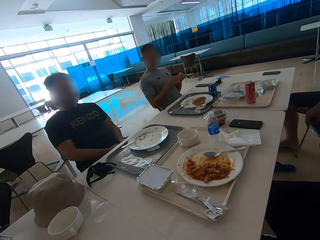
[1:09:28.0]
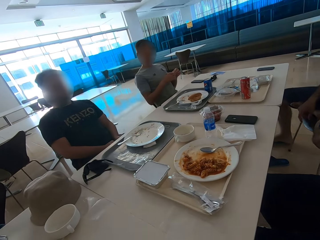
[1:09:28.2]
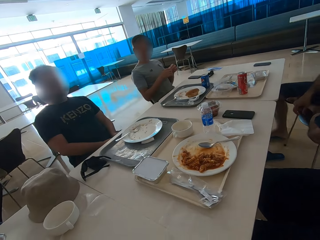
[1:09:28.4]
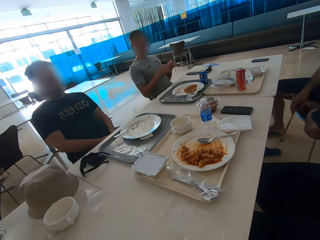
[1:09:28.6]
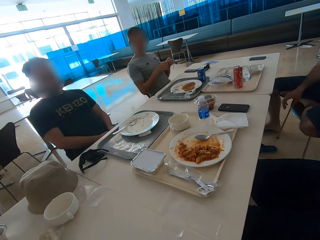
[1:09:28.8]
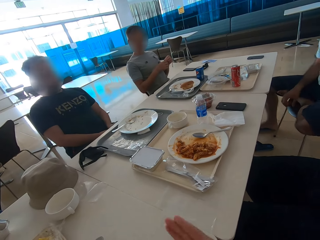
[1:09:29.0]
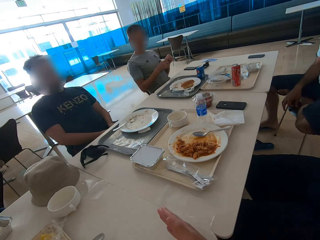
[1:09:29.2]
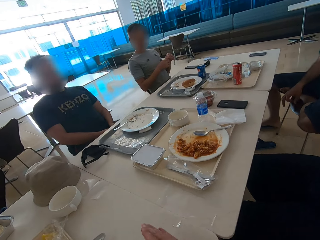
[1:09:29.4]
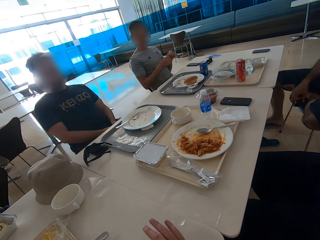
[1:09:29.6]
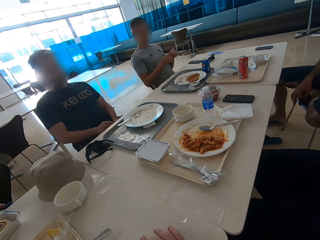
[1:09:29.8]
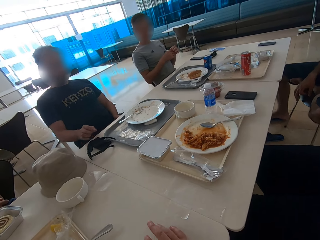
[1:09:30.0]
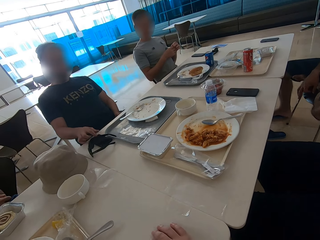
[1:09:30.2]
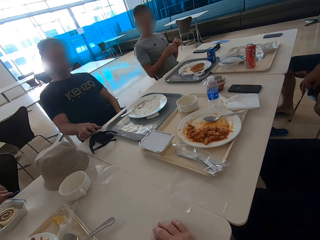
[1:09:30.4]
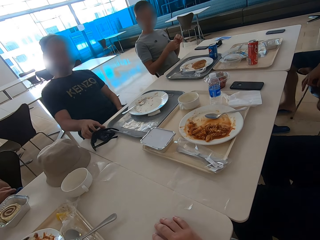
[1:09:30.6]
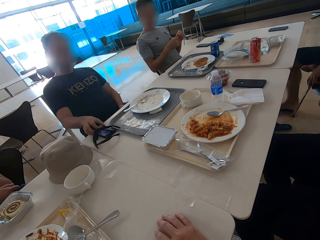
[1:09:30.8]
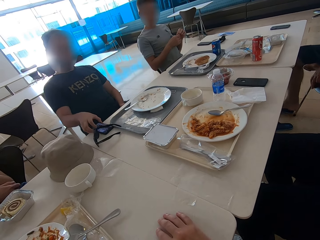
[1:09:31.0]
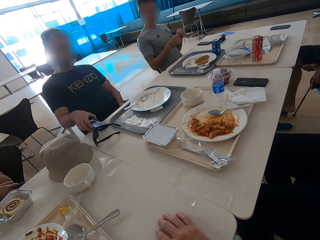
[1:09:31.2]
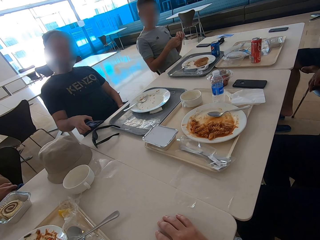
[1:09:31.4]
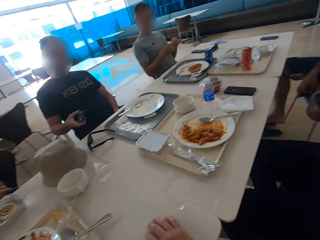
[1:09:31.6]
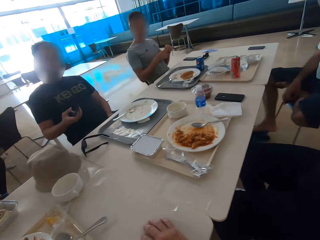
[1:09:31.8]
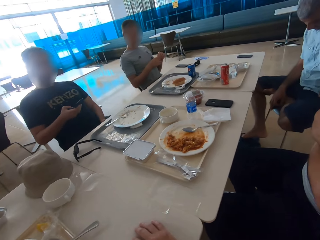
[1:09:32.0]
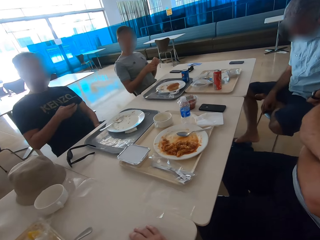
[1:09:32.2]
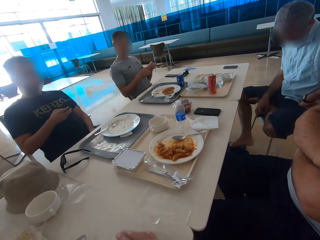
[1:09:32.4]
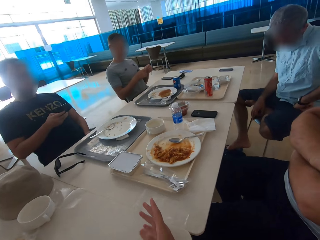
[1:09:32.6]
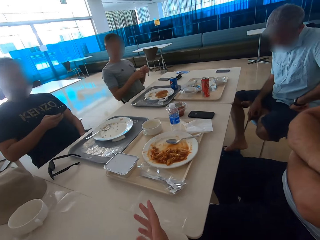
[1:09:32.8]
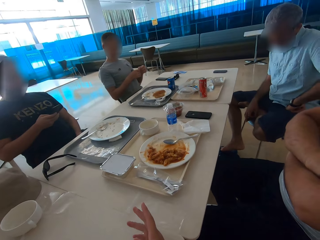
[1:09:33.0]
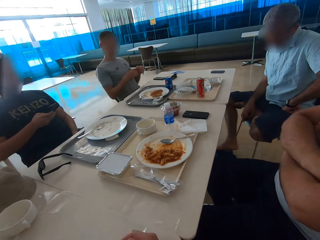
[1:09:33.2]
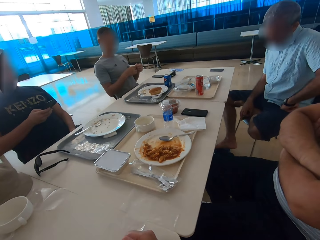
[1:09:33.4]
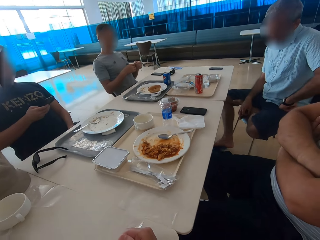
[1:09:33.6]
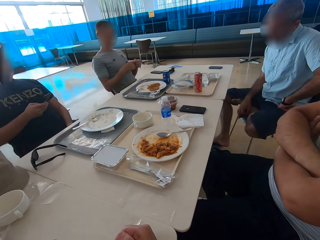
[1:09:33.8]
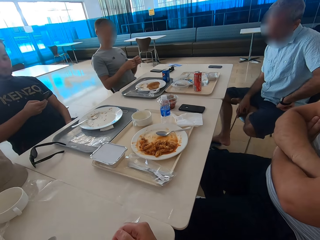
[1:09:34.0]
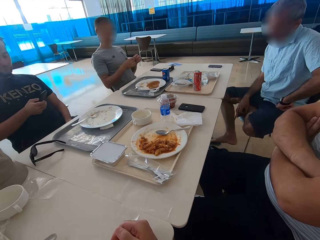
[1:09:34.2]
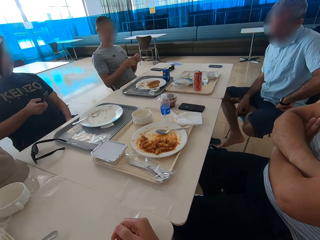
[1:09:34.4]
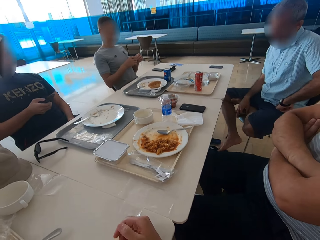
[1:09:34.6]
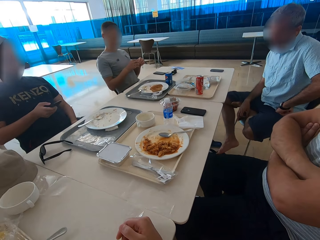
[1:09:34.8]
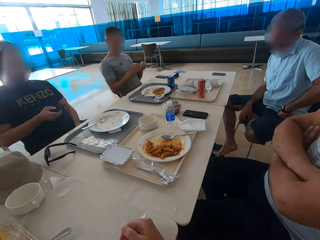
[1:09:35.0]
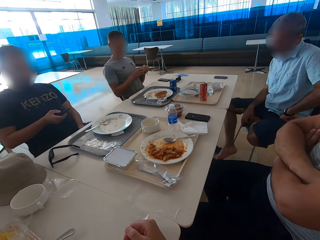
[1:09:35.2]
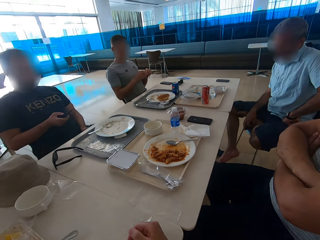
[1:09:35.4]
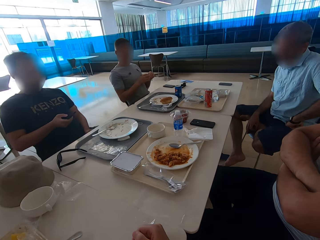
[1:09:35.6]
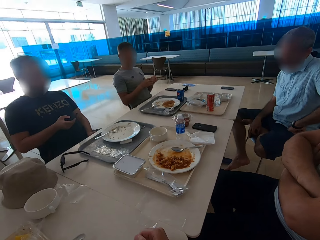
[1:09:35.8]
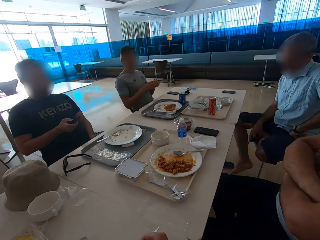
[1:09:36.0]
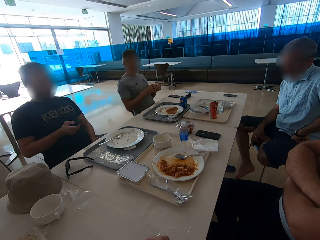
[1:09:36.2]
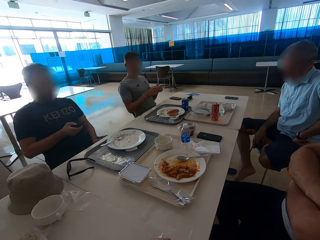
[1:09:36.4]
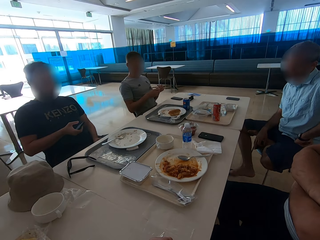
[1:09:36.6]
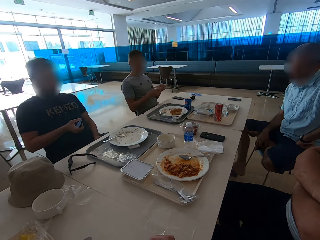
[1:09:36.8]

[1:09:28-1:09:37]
A man sits close to the camera wearer. Another man hits the chair with his hand. The camera wearer gestures with the right hand. A third man taps on his phone's screen. A fourth man sits close to the third man. The third man picks up a mobile phone on the table. The camera wearer looks around. The second man moves slippers with his leg on the floor. The camera wearer gestures with the right hand. The third man swipes on his phone's screen and operates the mobile phone. The camera wearer looks around.

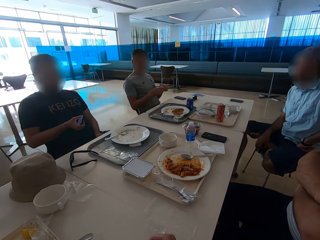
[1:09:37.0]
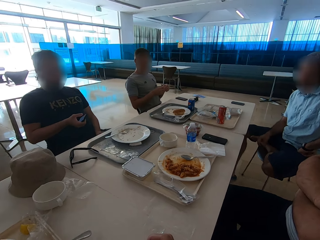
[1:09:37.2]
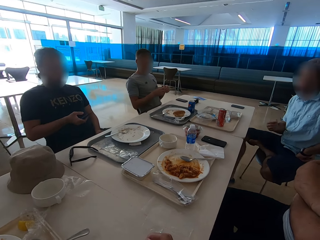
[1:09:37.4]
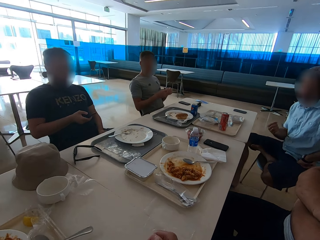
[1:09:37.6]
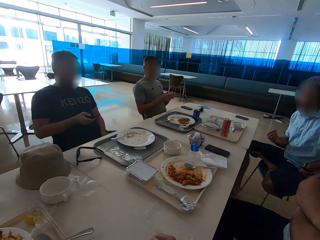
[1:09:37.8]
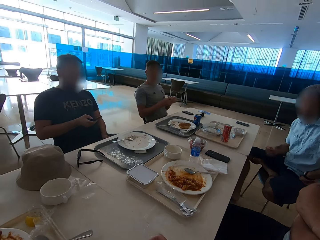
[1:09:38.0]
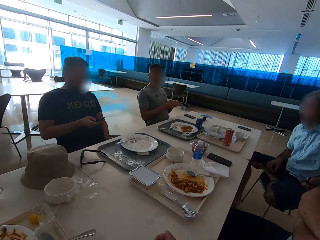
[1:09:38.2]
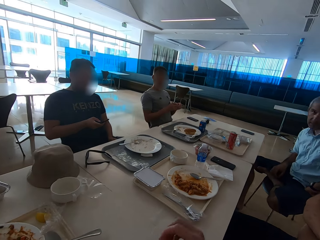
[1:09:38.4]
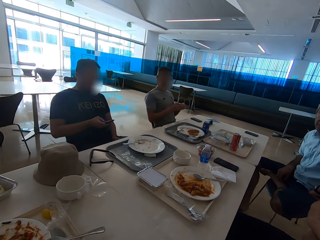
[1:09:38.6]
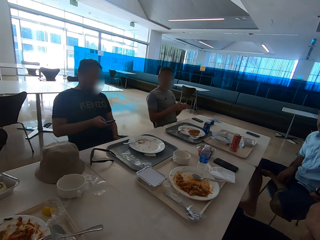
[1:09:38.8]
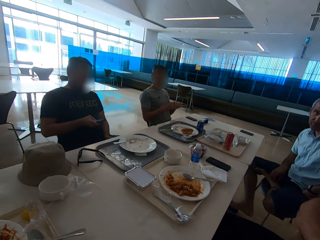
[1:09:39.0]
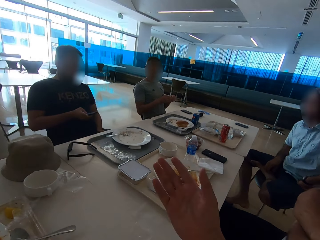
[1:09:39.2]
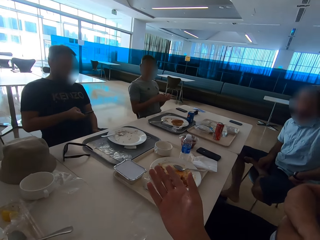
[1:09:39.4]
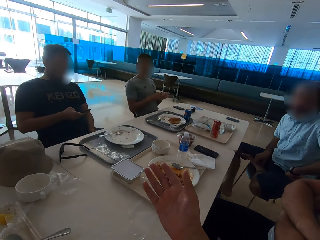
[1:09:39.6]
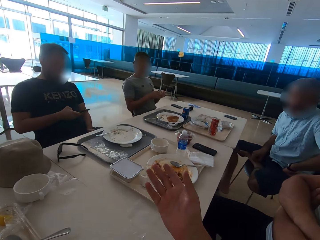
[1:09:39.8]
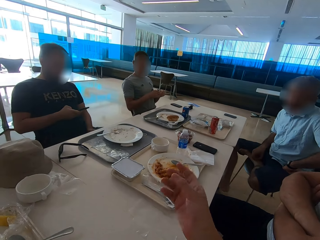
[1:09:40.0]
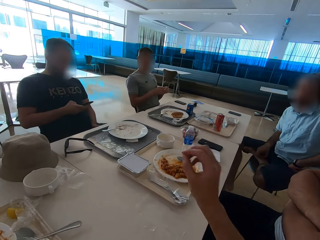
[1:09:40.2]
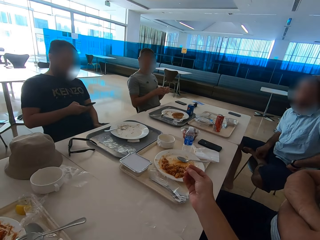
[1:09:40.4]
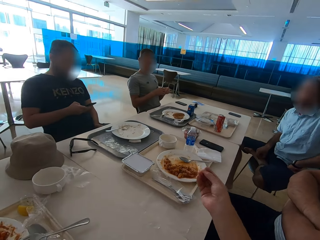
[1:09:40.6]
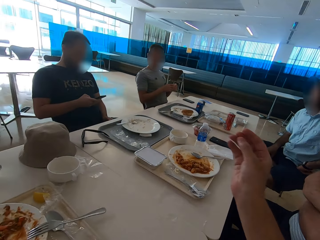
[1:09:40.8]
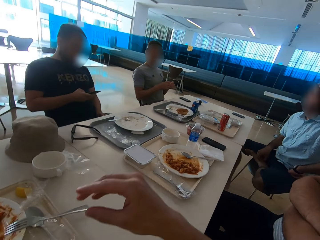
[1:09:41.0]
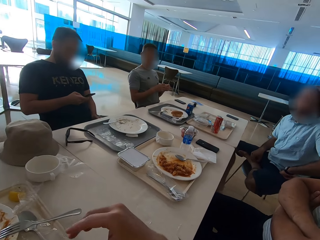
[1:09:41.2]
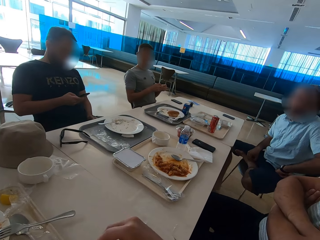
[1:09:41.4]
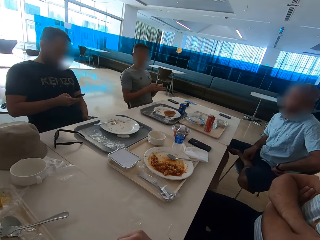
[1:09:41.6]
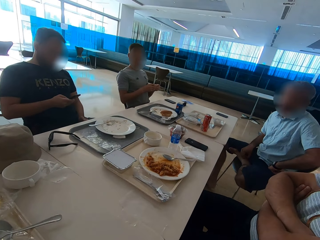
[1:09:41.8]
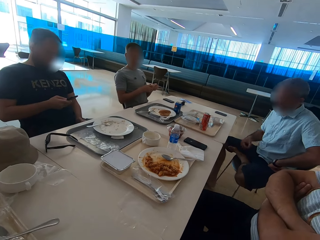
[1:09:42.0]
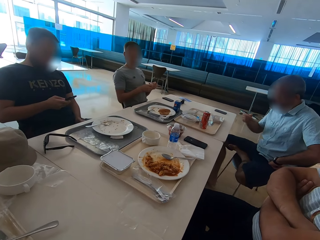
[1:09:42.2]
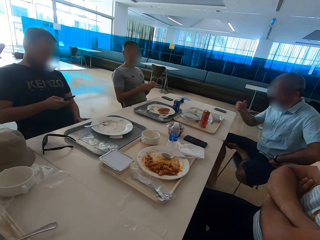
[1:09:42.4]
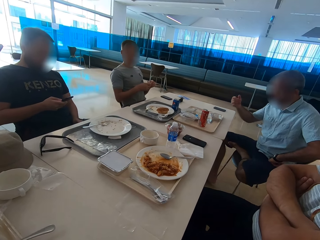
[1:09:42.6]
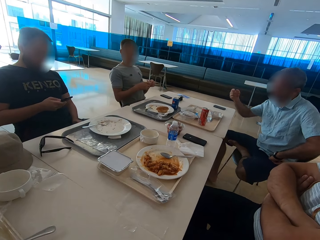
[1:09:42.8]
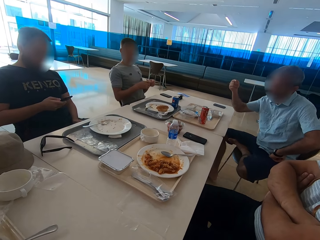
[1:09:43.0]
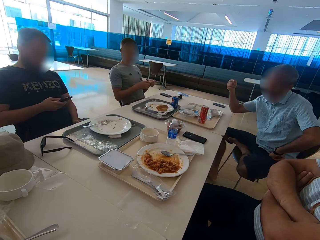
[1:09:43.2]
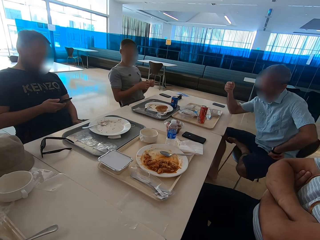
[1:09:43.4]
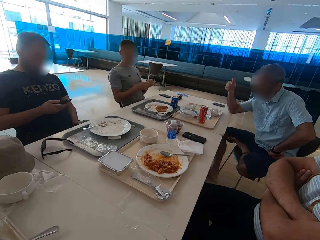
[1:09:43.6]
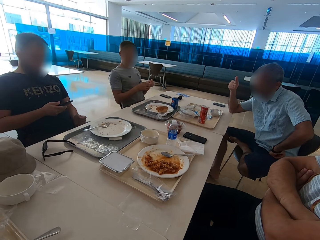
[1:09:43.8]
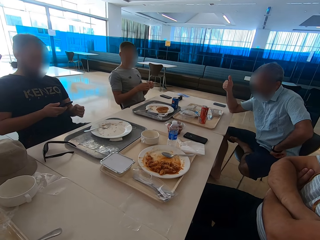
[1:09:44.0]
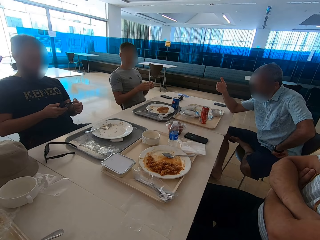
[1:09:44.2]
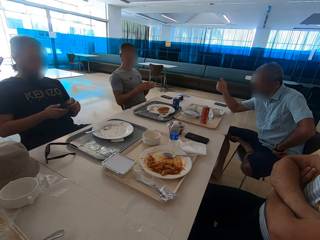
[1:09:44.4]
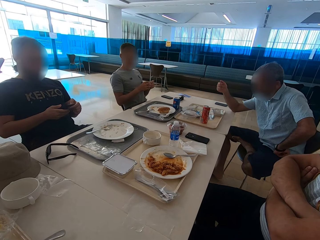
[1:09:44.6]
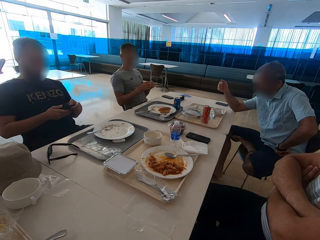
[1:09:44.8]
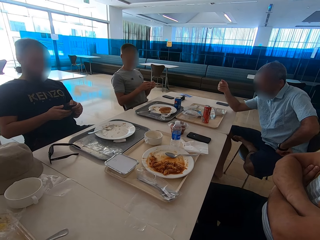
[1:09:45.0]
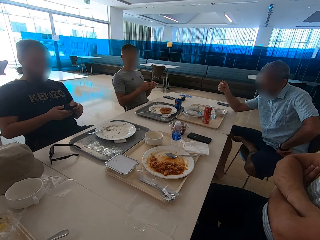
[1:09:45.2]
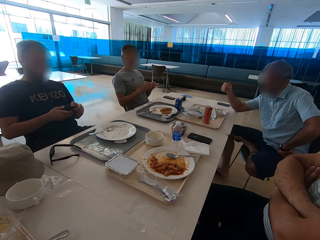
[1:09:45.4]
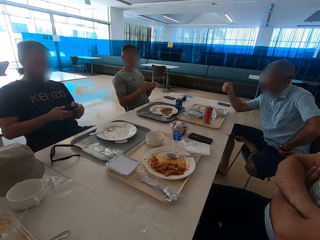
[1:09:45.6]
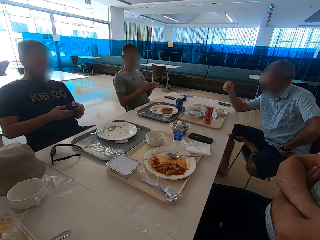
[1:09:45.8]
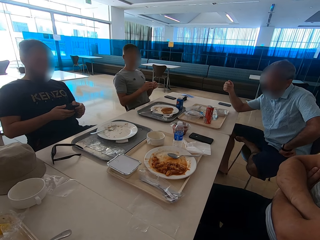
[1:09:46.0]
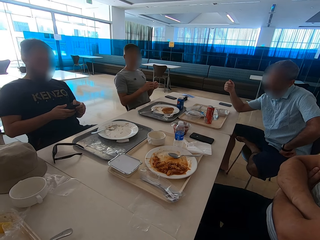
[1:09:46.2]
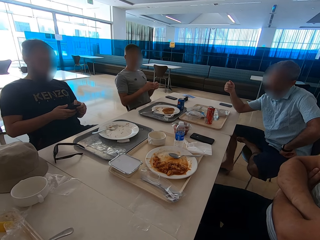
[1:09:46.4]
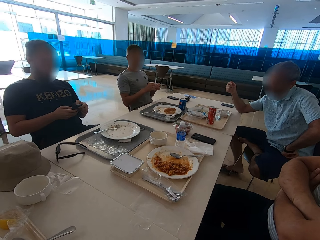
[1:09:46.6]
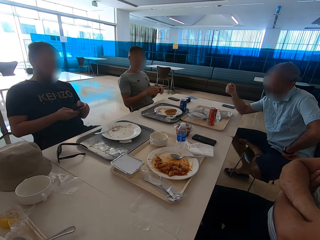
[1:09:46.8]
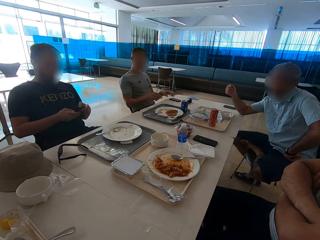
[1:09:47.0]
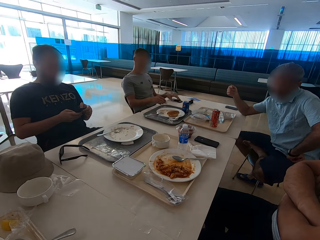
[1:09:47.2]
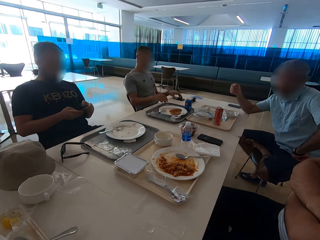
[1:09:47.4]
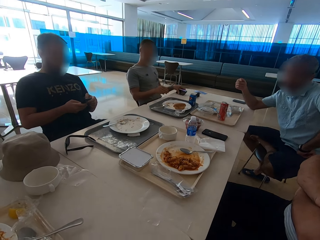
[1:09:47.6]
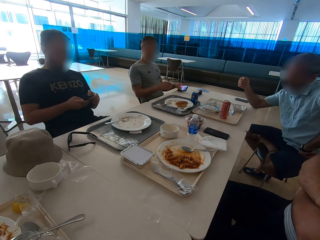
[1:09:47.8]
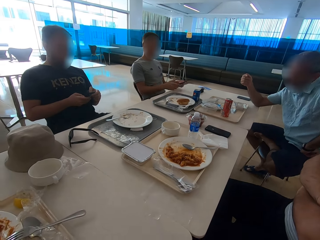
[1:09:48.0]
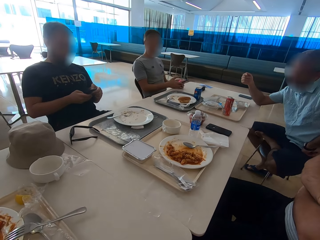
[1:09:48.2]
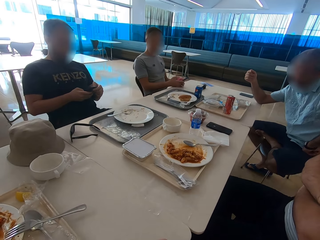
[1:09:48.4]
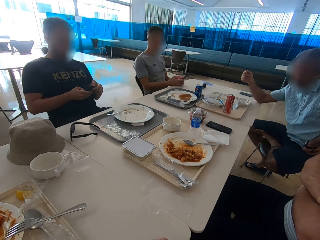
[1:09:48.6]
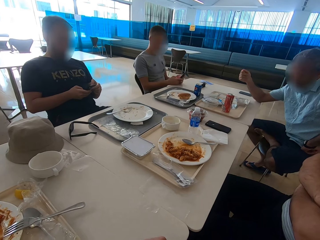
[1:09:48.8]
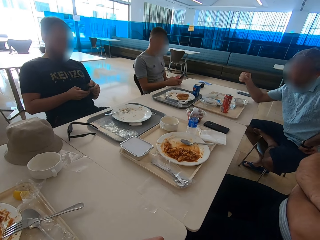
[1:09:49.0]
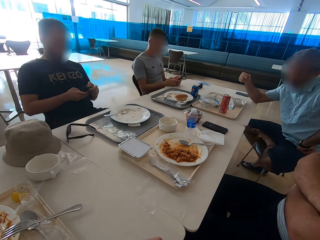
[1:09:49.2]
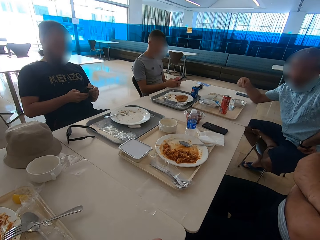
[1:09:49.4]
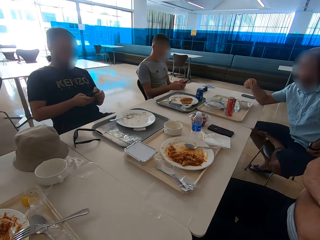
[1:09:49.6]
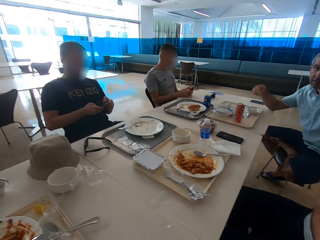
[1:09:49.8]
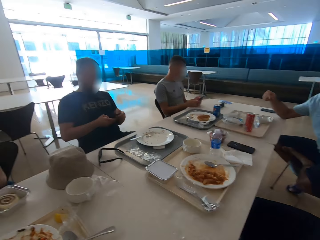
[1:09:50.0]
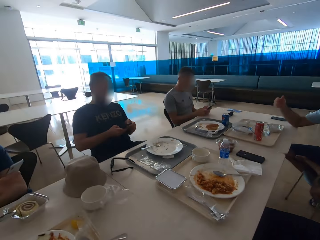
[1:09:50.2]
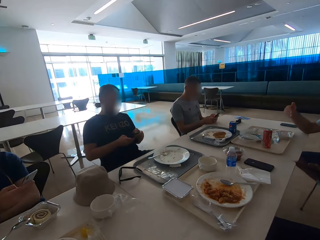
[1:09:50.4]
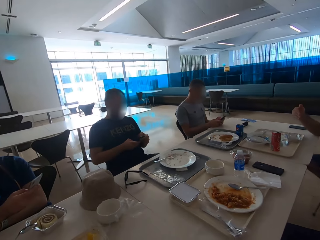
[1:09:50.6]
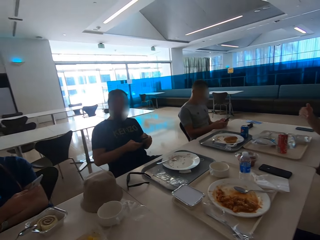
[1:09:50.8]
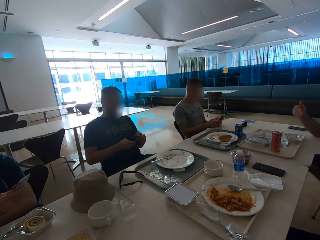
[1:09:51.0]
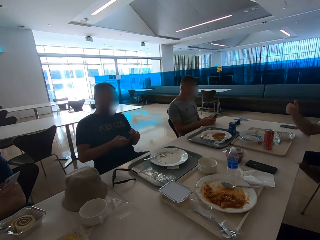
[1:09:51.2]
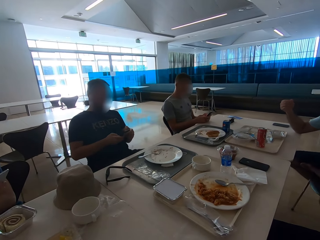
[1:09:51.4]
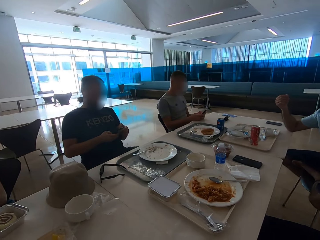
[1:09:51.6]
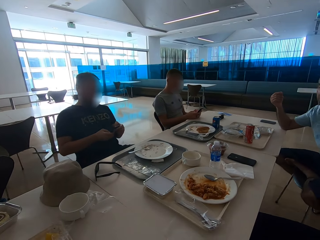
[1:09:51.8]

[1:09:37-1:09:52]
A man gestures with the right hand and moves his leg. The camera wearer gestures with the right hand. They look around. The man gestures with the right hand, rests his elbow on the table, and moves his leg. Another man takes his phone from the table and puts the sachet on the table. He operates the phone or mobile phone and swipes on his phone's screen. The first man gestures with the right hand. A third man operates a mobile phone.
